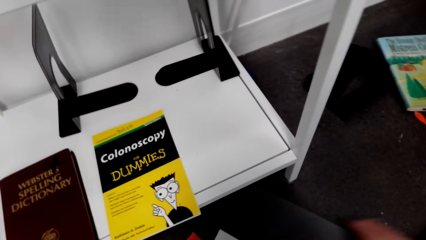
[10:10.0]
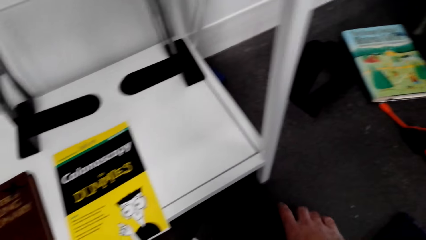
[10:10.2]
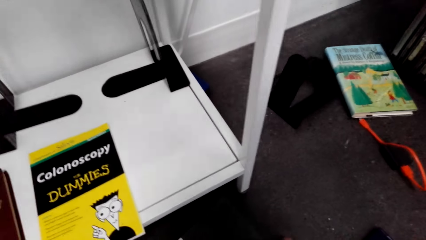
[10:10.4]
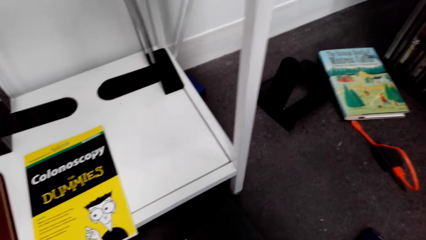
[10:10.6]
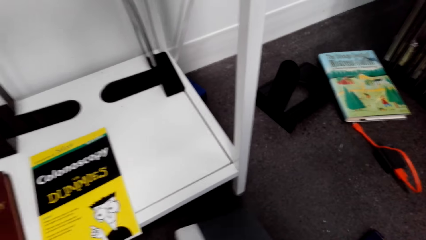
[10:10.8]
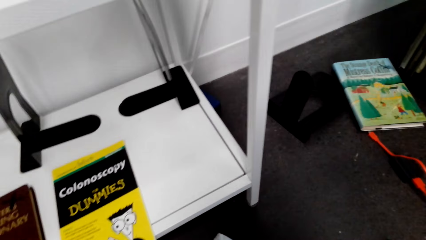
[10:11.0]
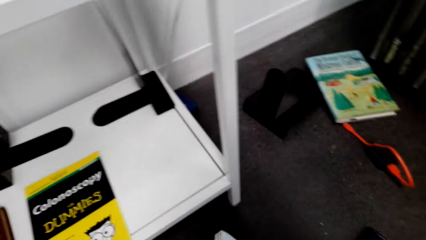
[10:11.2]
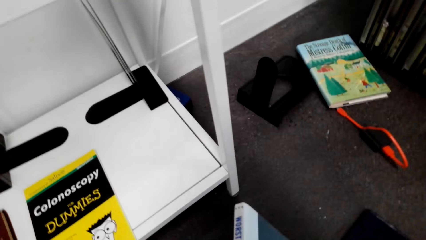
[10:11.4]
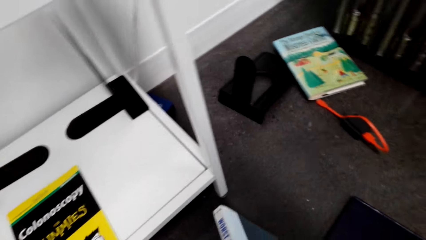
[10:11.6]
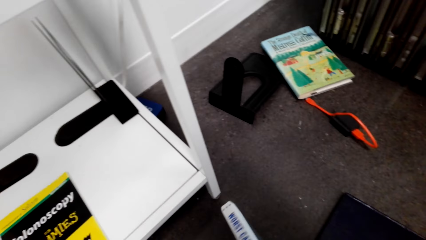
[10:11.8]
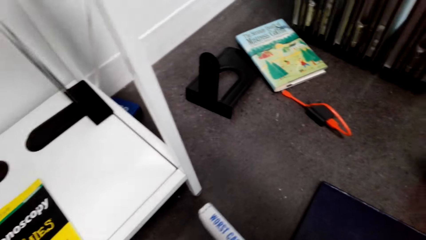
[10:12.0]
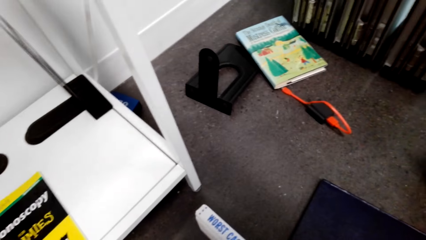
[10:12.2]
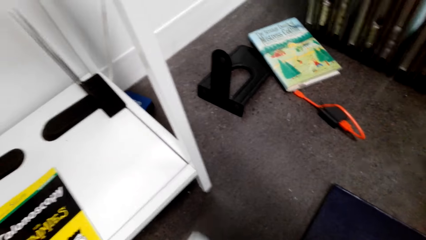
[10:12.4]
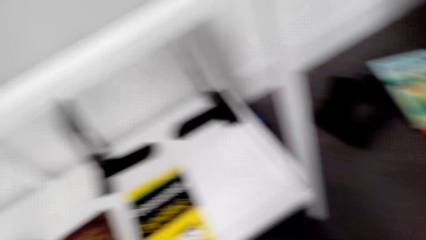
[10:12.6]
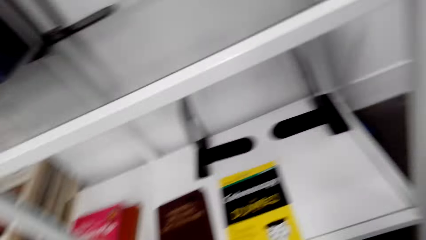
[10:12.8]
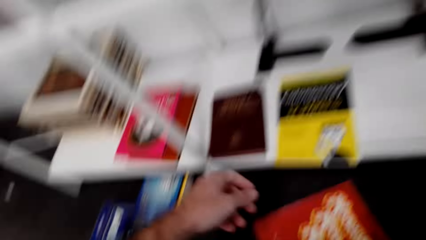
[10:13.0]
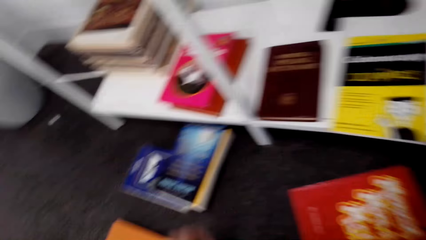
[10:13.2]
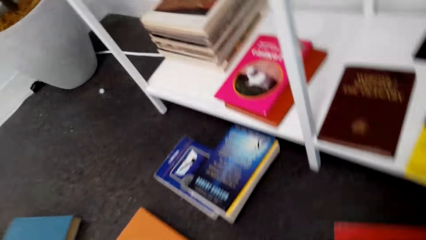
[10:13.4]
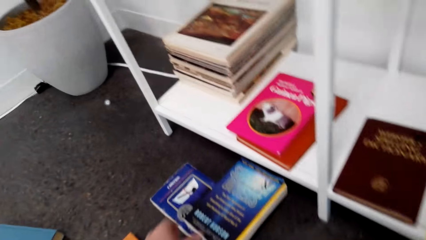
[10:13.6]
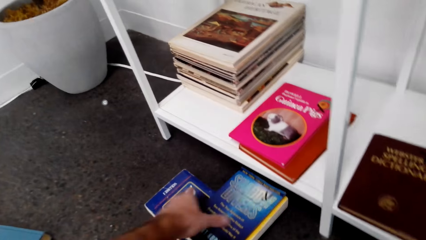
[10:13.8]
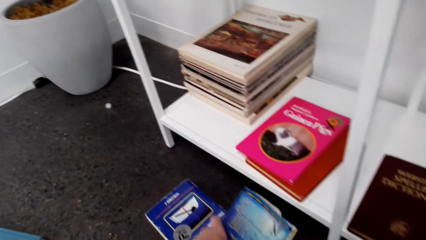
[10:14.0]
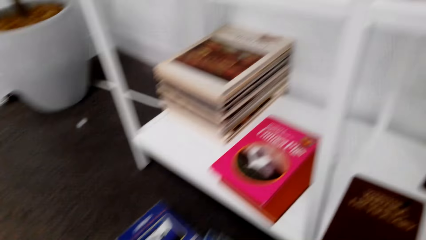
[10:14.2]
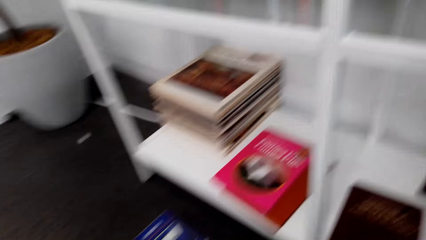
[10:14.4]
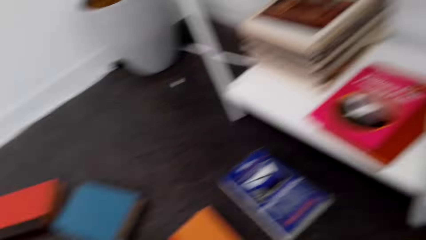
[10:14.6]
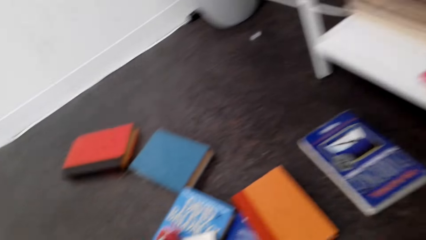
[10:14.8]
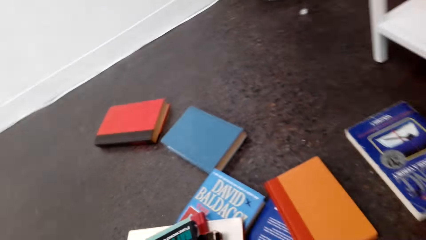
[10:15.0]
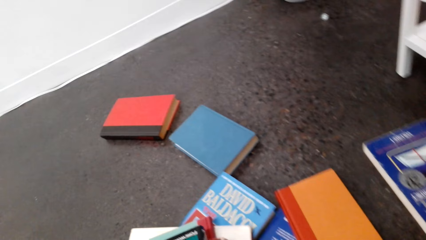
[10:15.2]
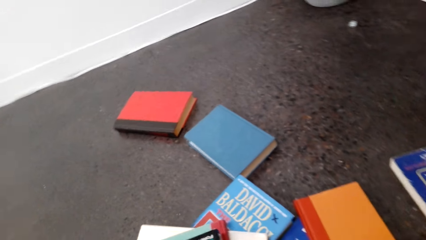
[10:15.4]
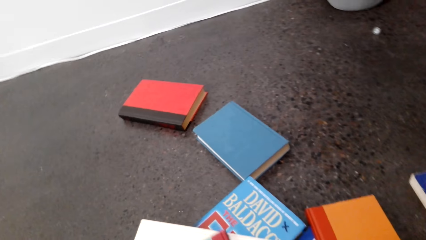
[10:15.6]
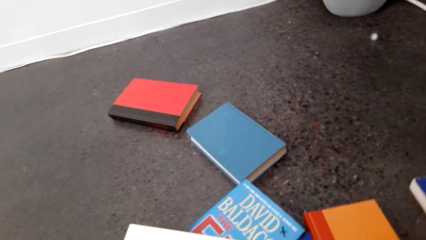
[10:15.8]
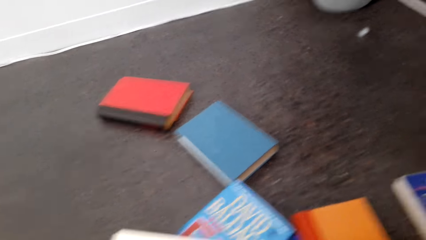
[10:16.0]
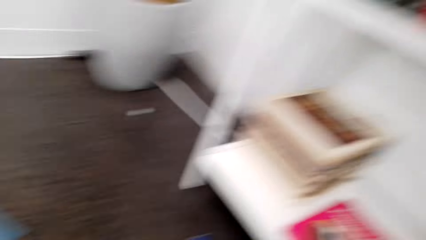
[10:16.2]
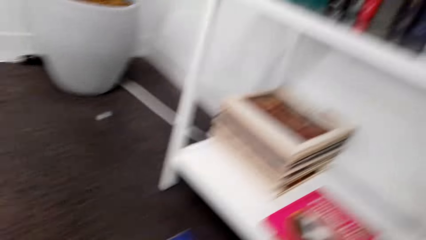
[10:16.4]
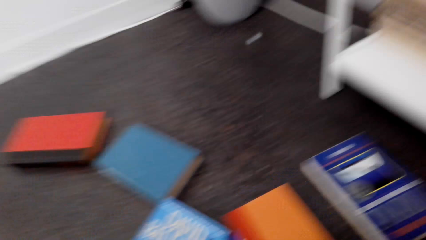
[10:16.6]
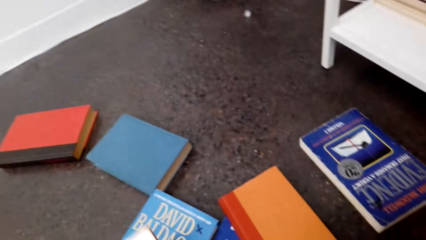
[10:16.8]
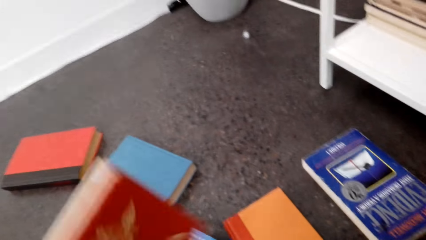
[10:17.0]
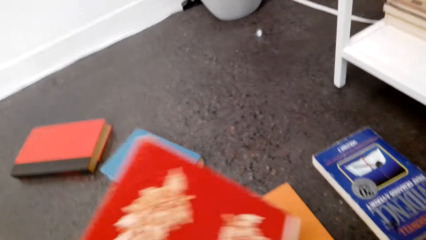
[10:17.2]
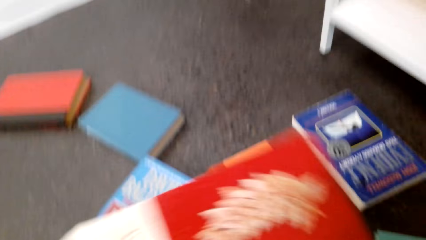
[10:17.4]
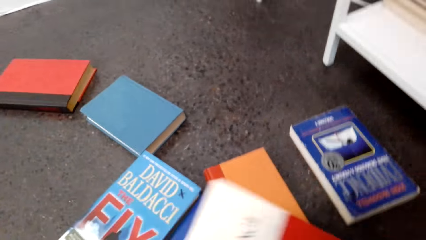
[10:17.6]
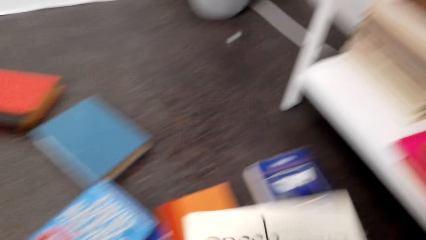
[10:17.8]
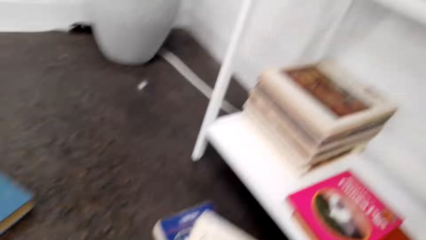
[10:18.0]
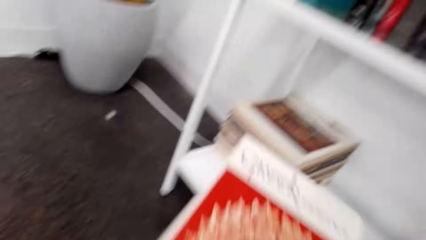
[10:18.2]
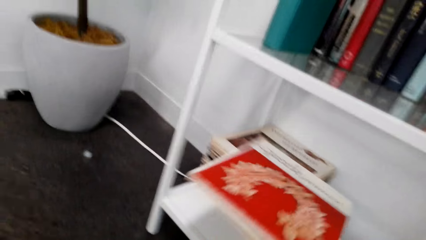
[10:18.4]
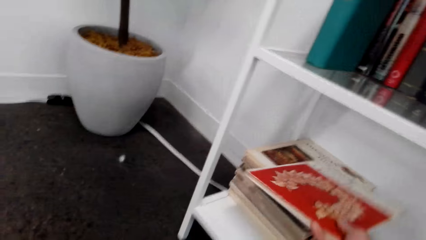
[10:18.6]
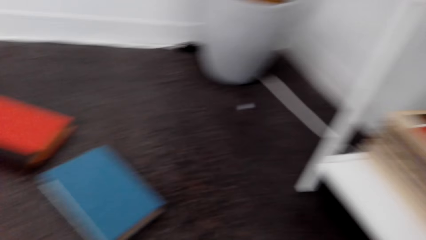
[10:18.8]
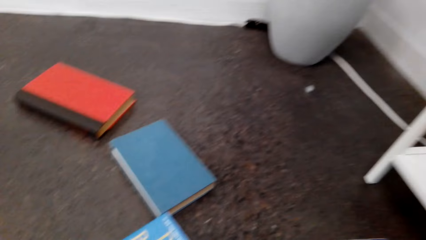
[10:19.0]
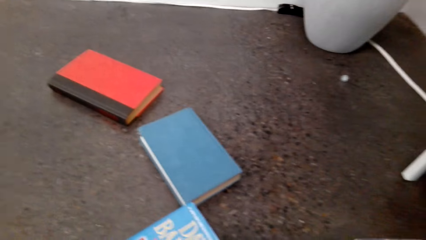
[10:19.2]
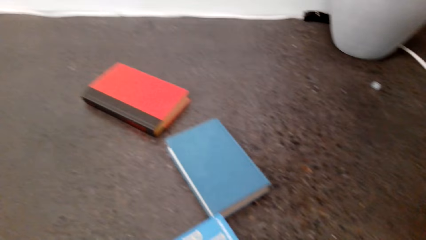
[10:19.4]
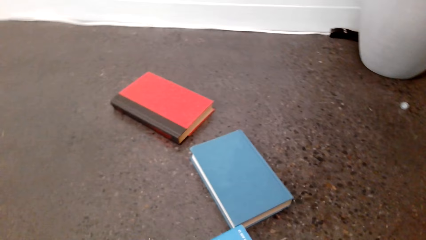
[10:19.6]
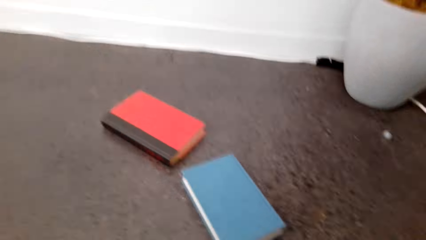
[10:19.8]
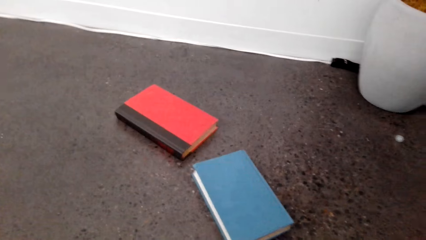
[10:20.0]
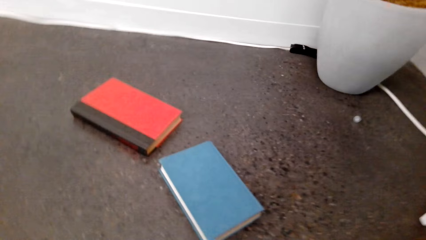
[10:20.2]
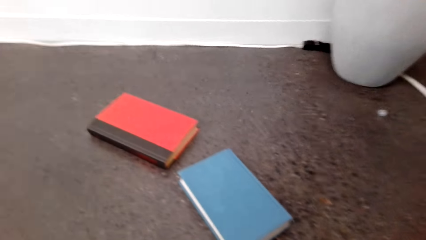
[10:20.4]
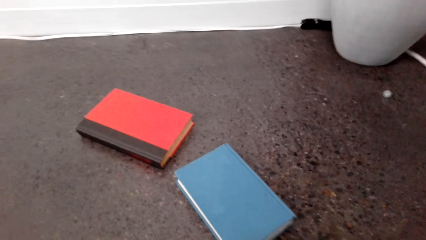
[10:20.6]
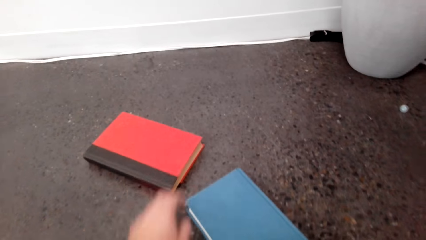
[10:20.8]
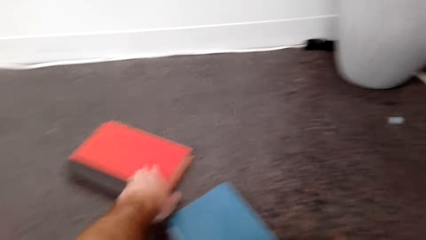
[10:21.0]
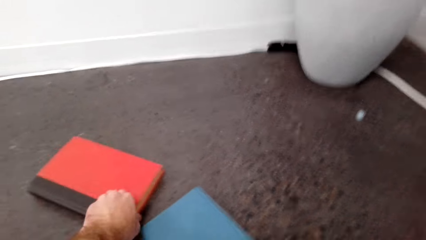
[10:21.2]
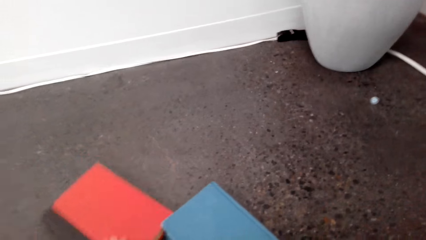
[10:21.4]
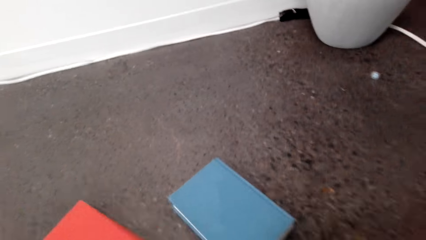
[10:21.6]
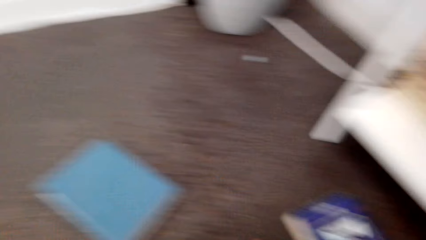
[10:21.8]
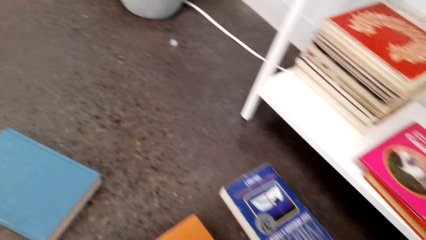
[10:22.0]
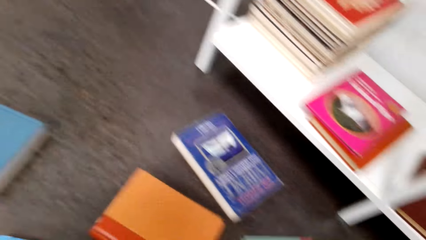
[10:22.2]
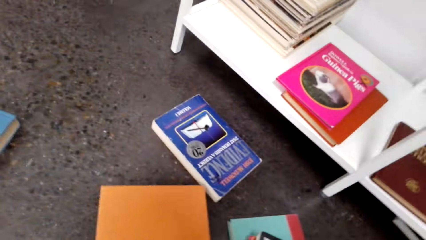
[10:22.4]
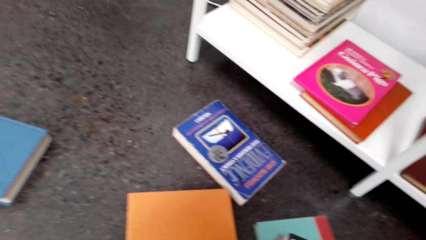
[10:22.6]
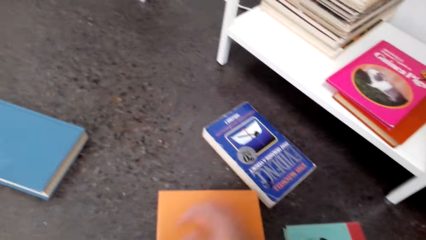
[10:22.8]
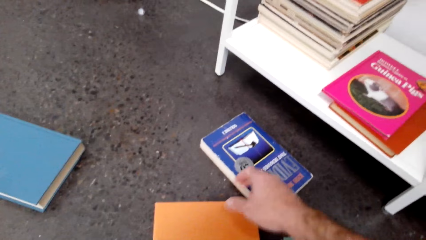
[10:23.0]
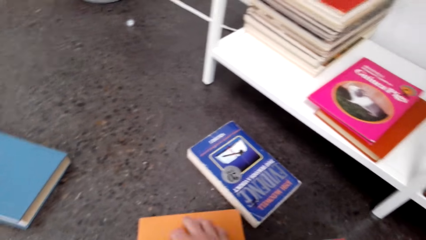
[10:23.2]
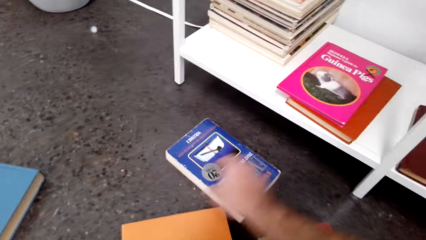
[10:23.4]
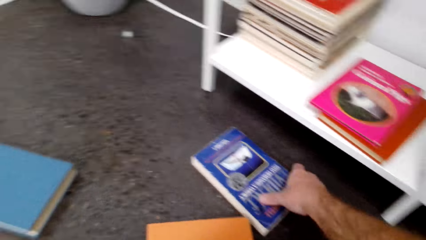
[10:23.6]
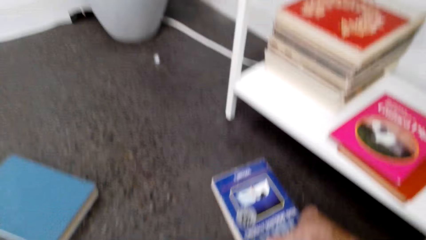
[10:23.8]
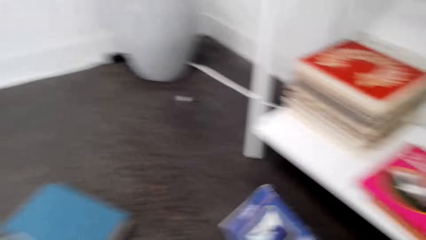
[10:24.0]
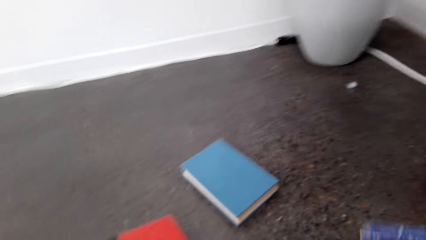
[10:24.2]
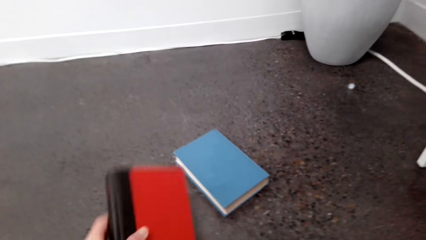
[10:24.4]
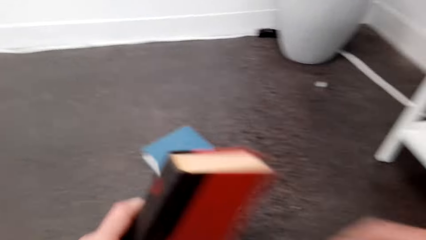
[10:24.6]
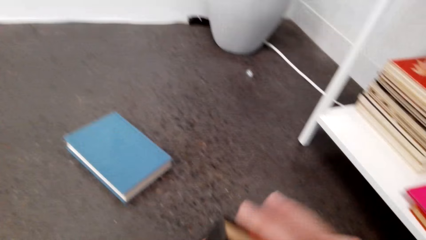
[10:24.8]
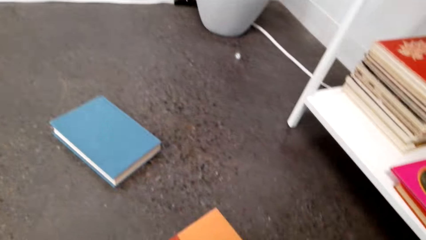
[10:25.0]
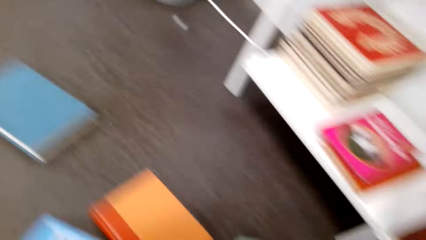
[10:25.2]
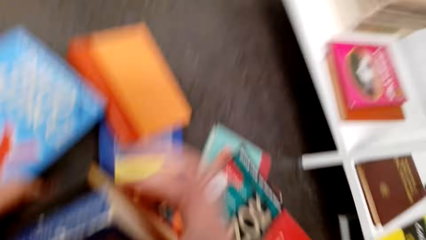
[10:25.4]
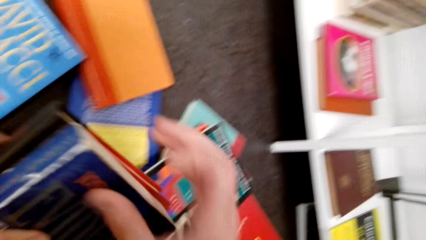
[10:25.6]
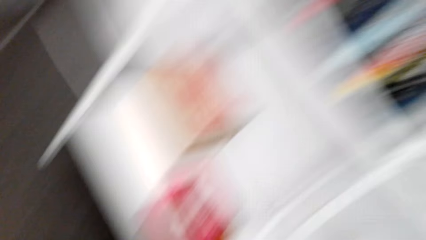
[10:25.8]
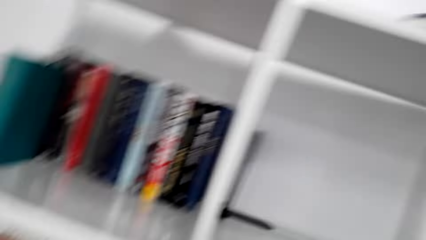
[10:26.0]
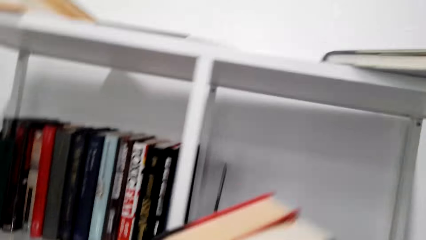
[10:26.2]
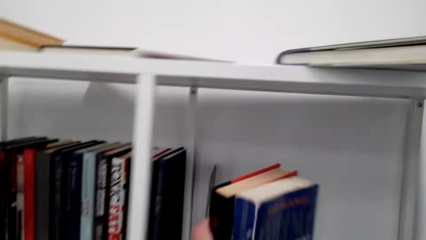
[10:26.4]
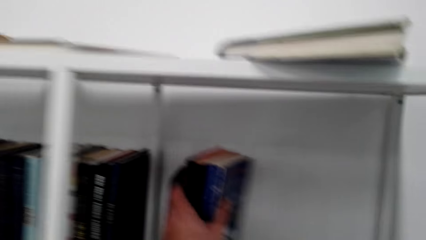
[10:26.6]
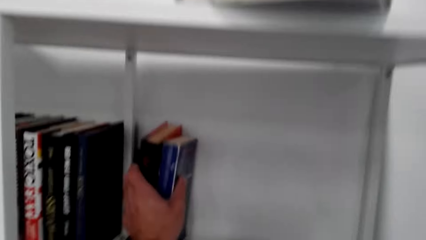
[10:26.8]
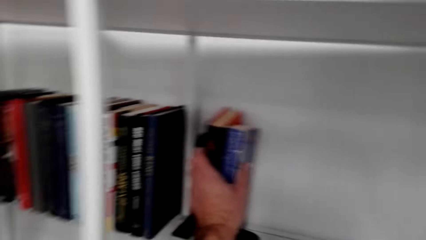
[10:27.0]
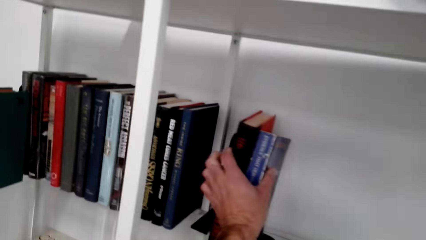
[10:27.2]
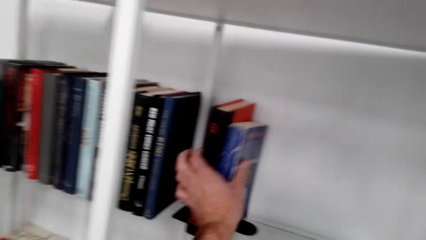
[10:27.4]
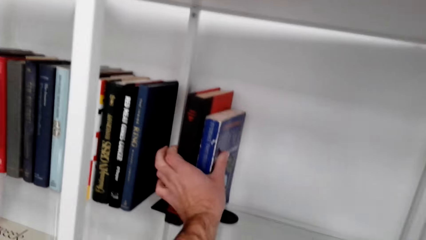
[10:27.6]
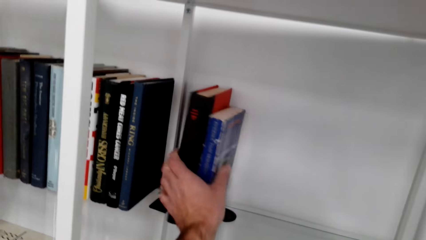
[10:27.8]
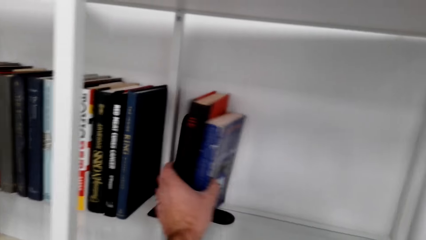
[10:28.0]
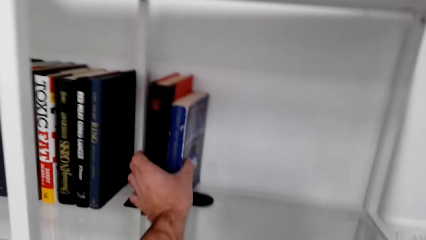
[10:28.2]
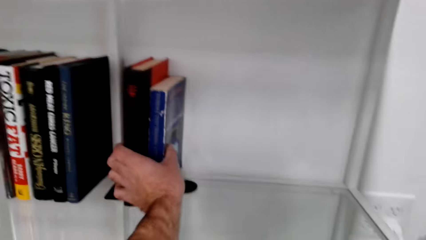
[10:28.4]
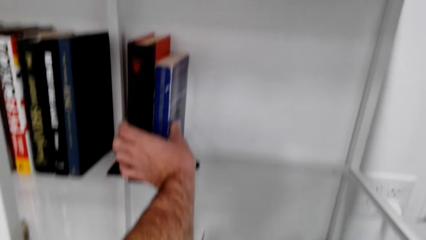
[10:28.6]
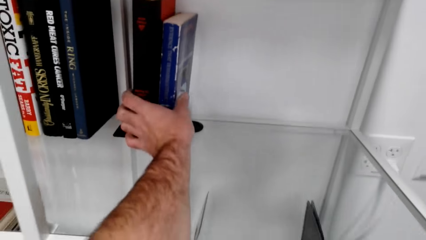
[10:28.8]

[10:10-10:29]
The camera wearer puts the book on the shelf. They pick a book from the floor. They put the book on the shelf. They sort the books on the shelf.
